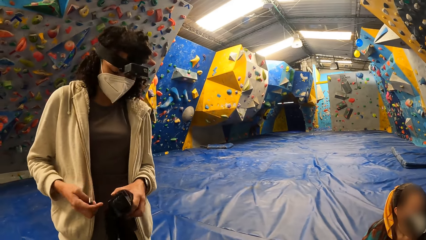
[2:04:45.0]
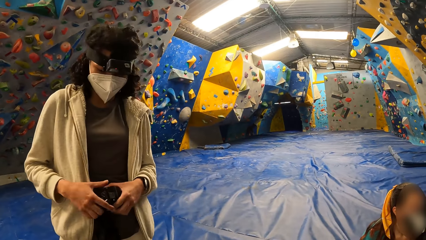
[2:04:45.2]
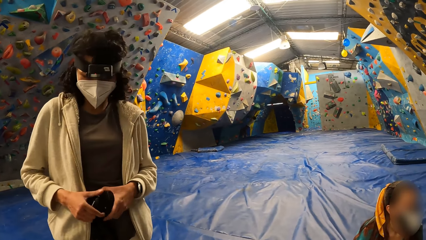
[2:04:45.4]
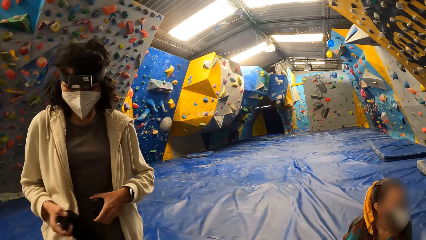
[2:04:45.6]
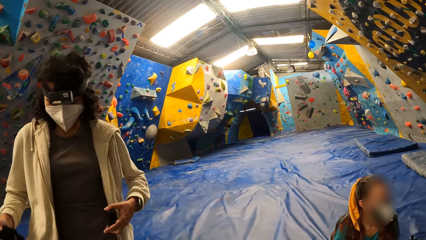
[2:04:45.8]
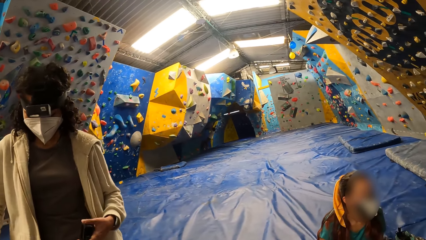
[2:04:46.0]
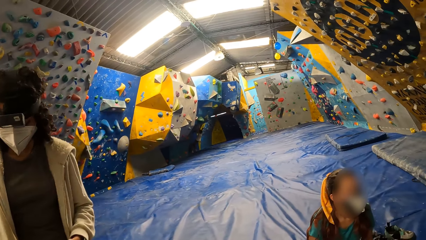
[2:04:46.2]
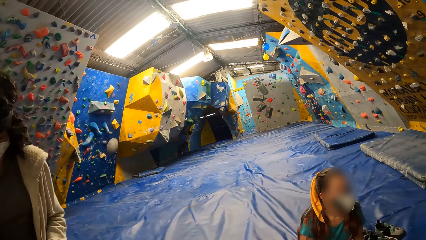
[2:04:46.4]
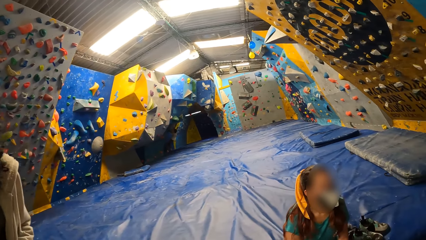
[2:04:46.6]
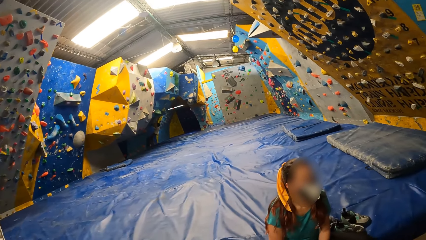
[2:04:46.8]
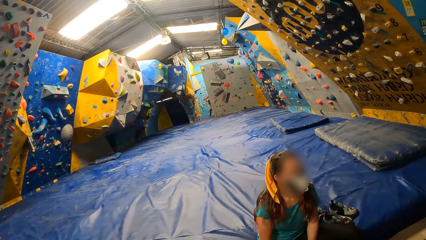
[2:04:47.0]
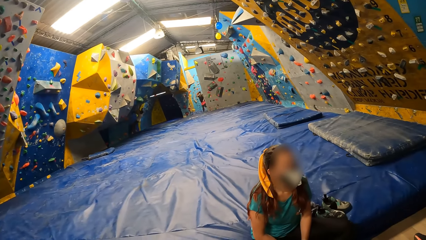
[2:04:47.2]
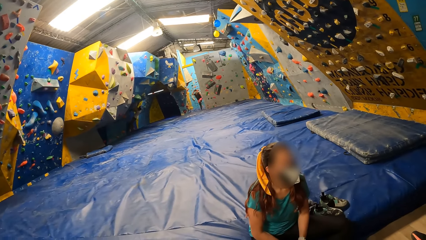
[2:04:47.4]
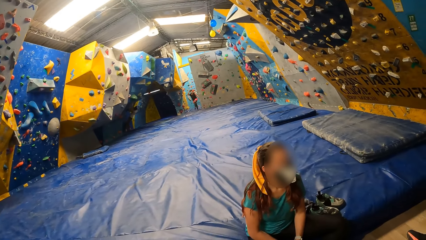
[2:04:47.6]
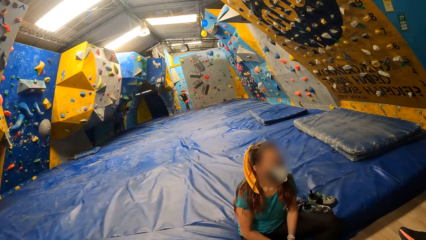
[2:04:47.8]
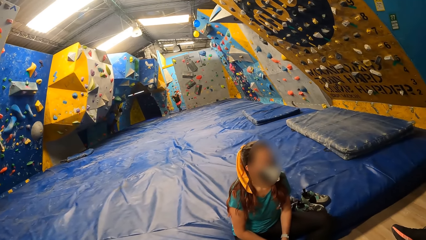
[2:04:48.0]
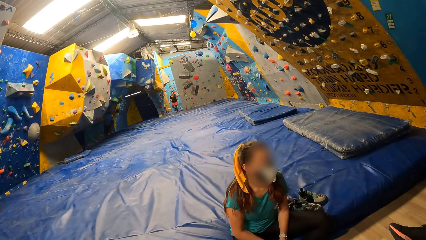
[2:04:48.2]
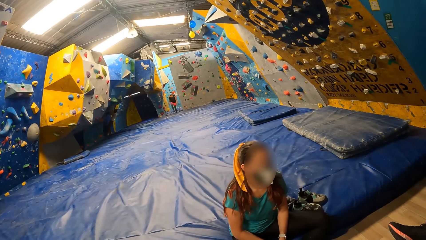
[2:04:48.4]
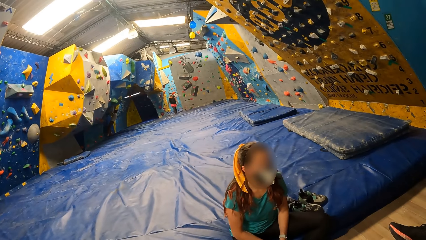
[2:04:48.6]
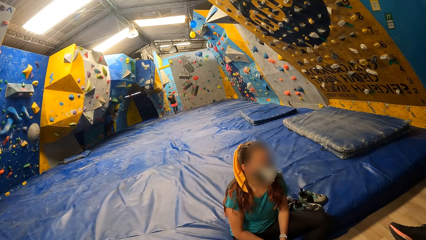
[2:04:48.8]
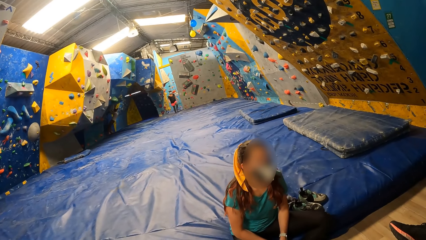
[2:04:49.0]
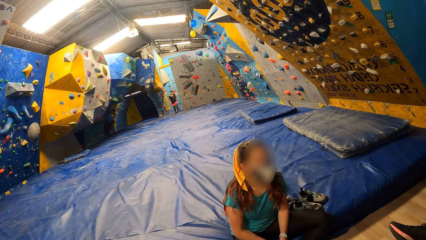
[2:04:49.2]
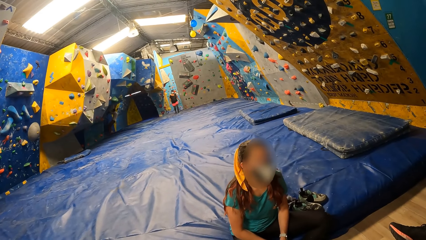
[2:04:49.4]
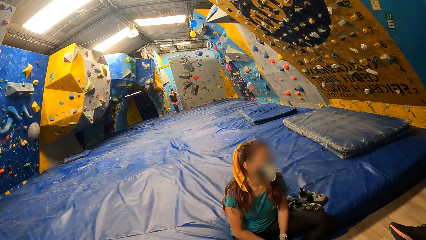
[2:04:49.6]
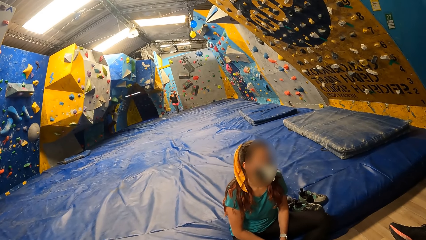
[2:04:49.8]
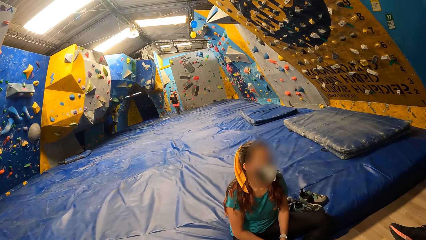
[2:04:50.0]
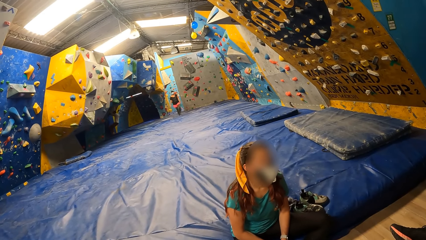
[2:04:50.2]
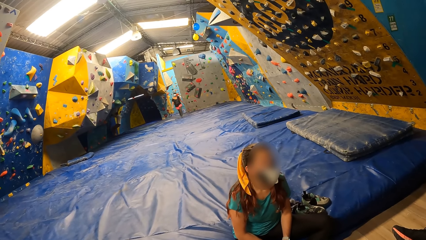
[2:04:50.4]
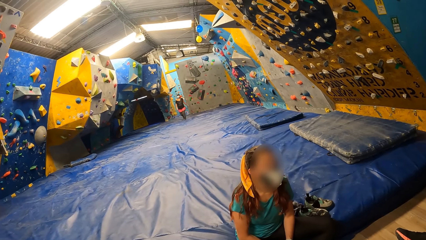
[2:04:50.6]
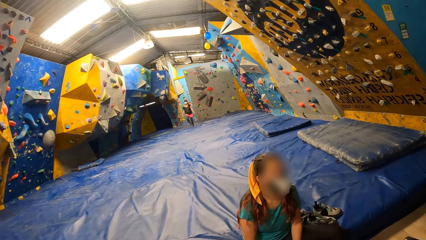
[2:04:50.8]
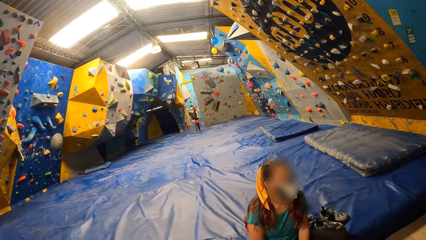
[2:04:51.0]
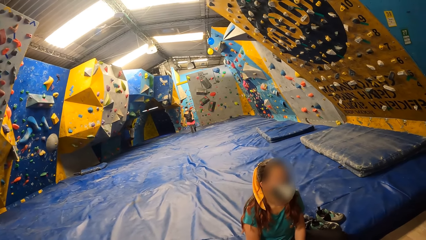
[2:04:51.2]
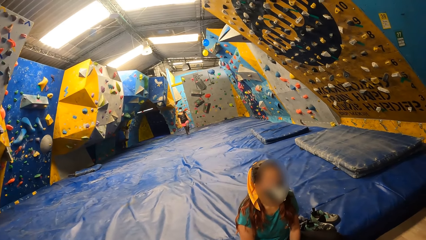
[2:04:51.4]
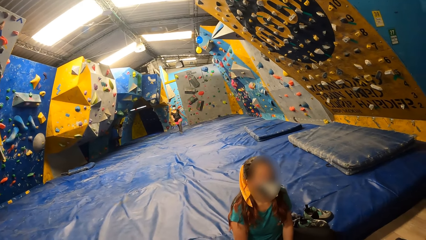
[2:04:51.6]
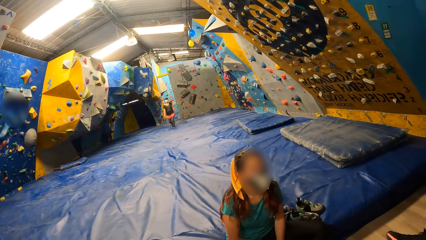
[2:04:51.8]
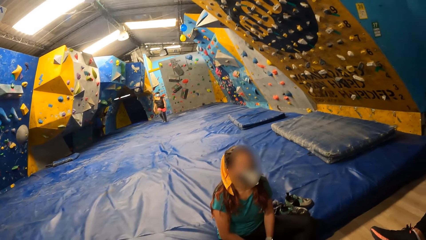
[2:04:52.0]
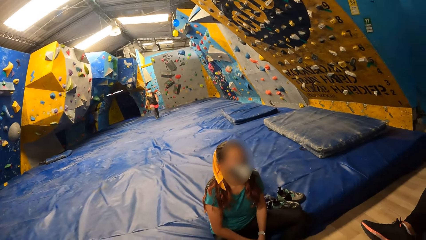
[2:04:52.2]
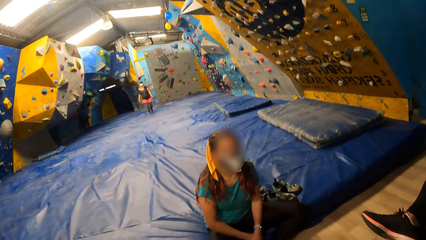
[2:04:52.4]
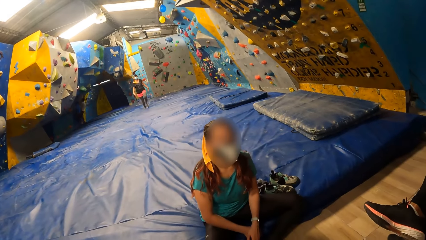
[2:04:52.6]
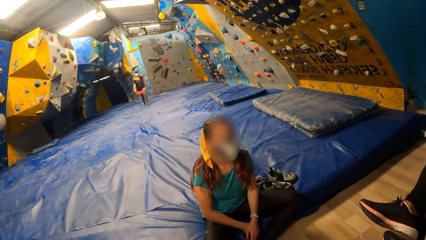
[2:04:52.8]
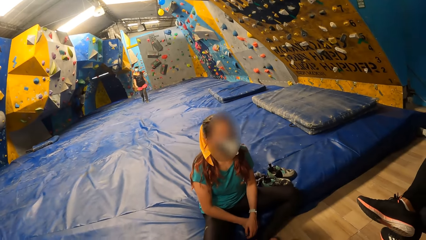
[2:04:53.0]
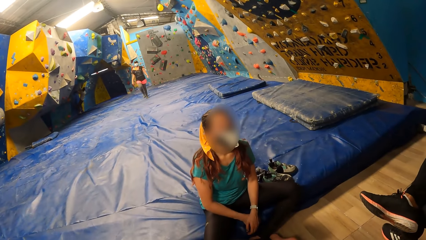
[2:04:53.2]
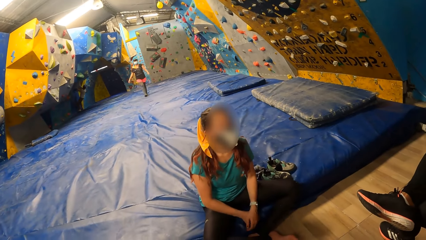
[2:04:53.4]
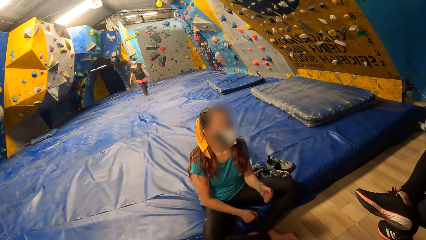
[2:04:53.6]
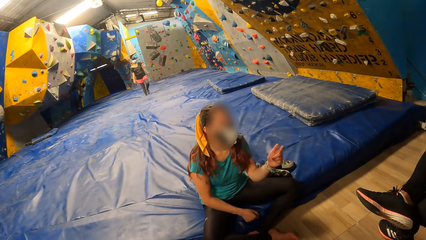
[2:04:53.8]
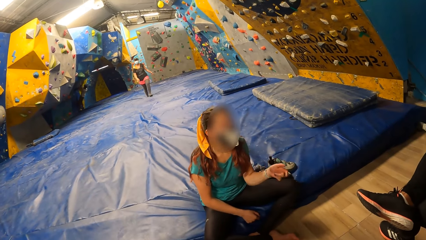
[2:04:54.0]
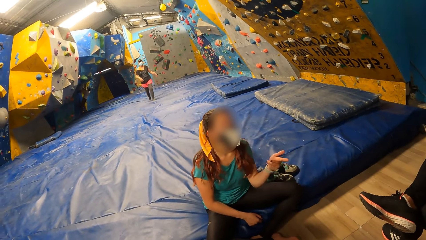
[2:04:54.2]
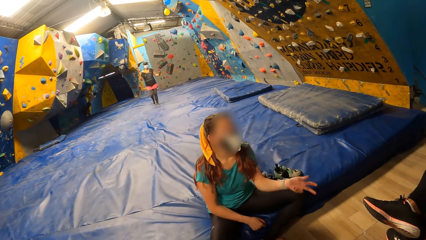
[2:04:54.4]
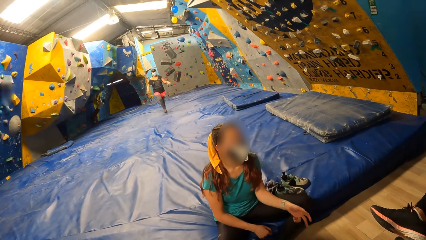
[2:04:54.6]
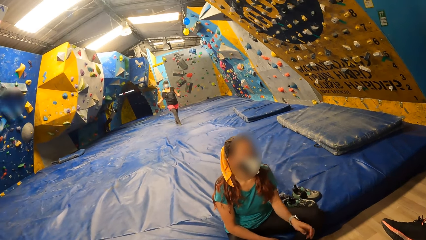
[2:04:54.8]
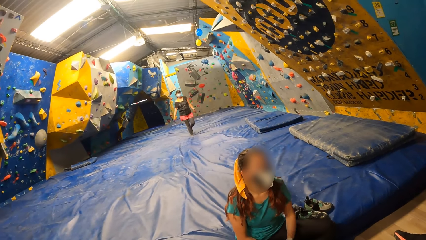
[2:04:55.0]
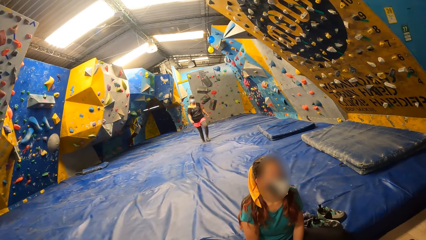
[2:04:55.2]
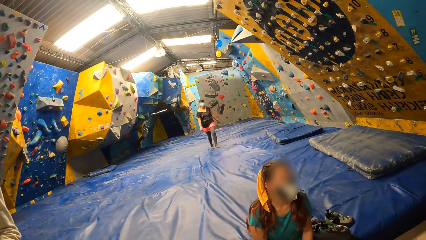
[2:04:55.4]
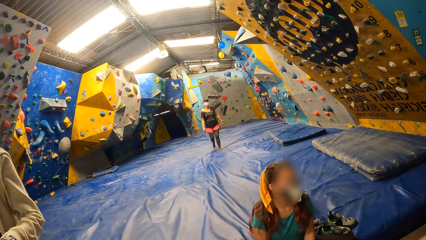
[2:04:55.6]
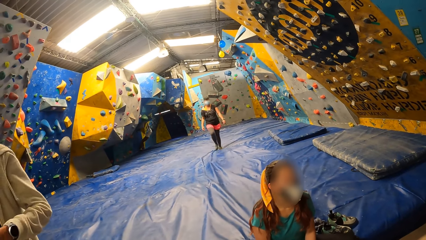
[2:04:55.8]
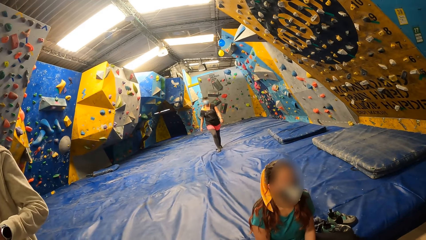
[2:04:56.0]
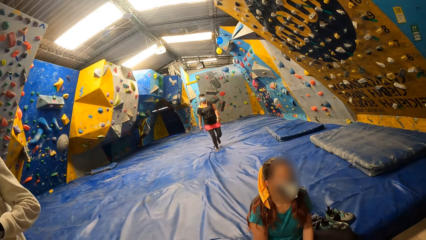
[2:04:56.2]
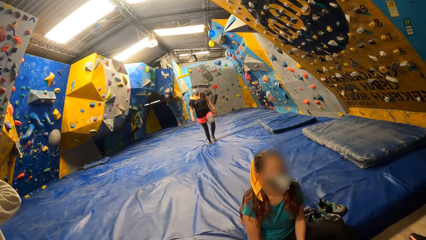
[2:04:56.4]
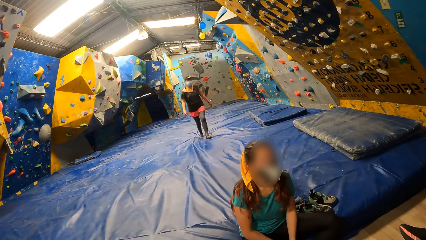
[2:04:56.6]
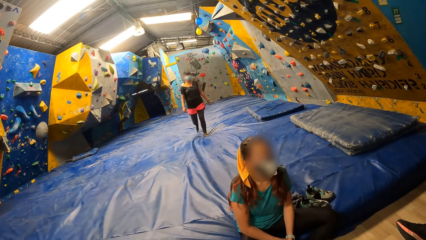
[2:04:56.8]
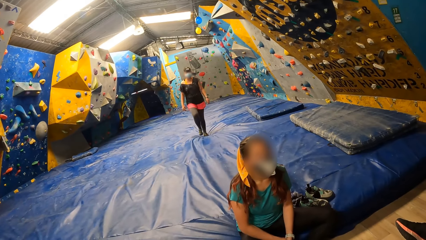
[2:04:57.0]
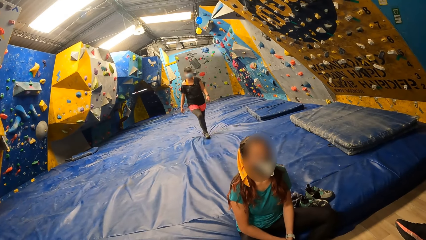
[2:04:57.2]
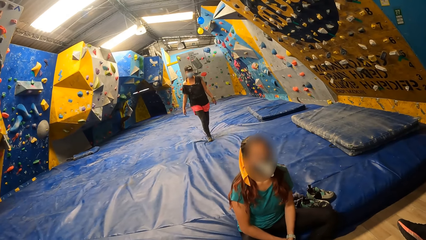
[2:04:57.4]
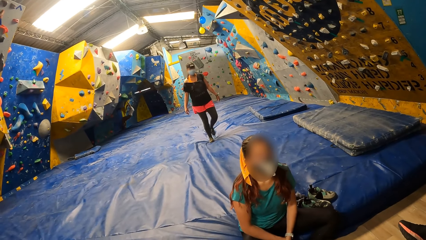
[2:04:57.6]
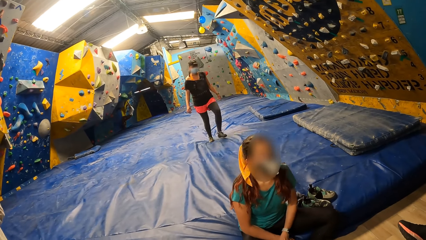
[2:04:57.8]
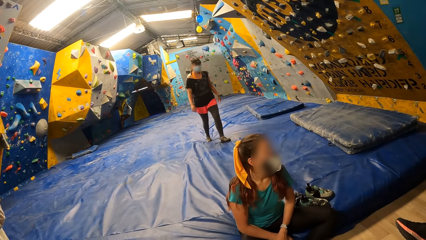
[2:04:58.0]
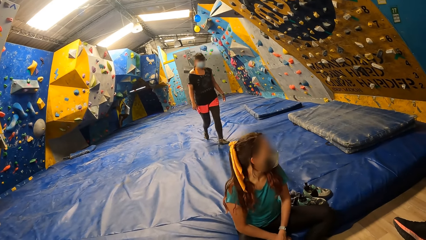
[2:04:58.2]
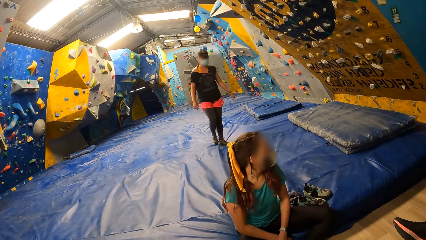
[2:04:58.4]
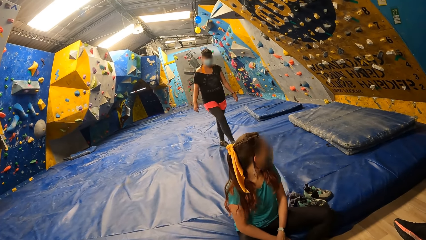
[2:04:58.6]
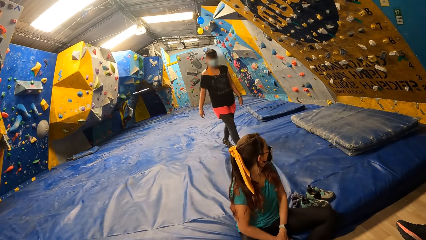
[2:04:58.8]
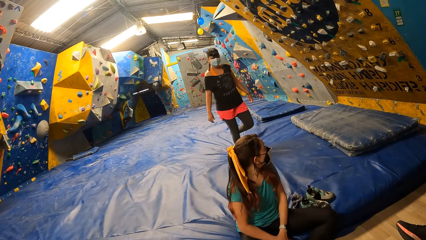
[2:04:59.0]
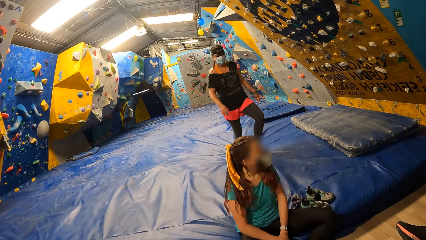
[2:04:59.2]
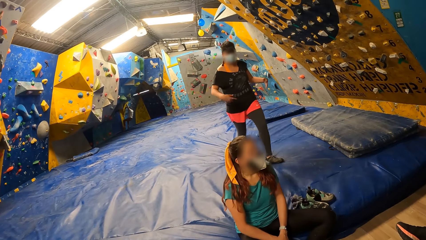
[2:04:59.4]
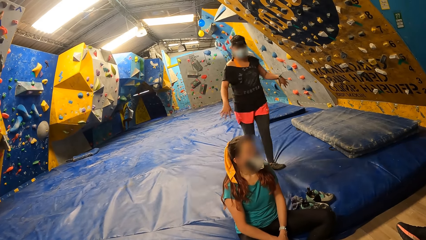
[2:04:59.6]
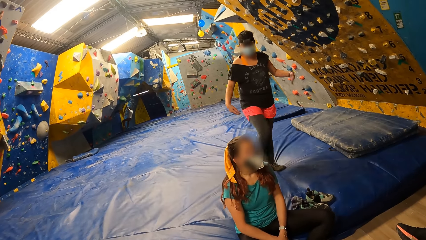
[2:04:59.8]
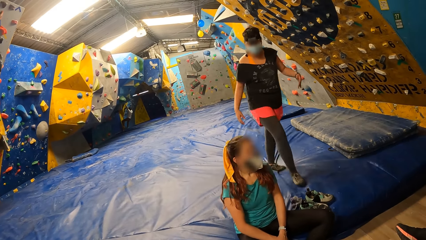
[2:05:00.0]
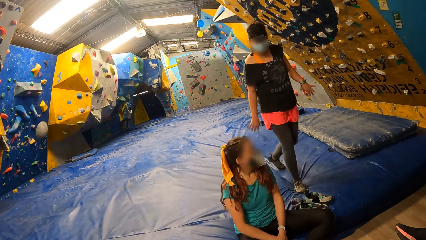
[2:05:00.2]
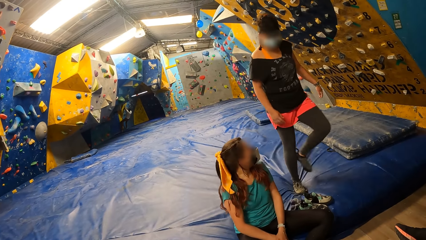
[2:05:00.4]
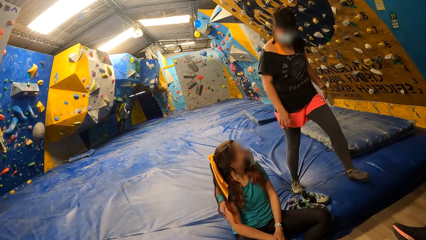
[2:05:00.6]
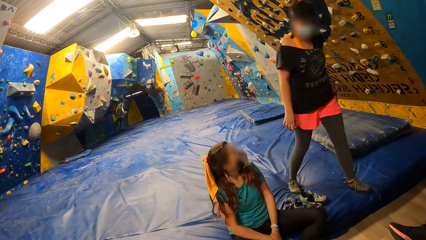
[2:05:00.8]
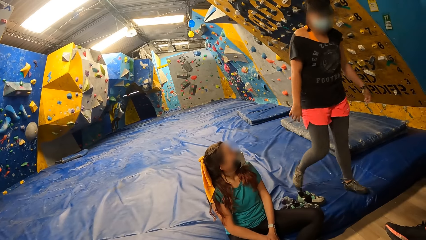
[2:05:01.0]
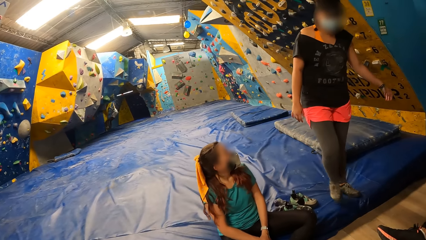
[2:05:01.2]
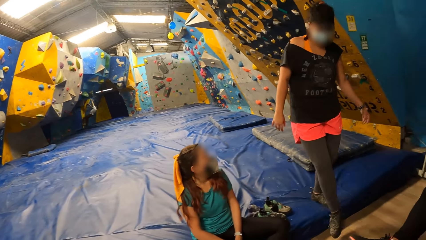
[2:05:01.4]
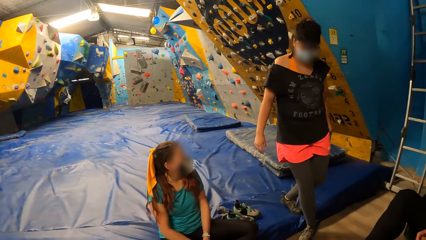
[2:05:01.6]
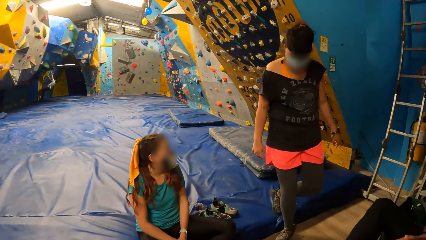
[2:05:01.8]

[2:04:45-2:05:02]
The camera wearer looks at the lady. A woman walks towards the camera wearer.
